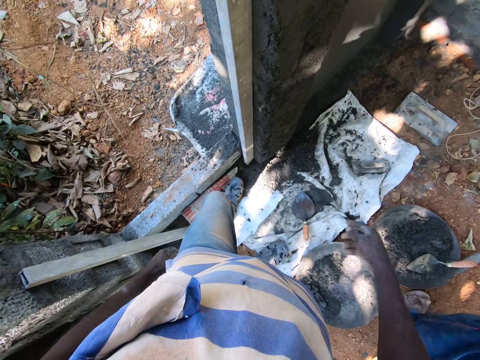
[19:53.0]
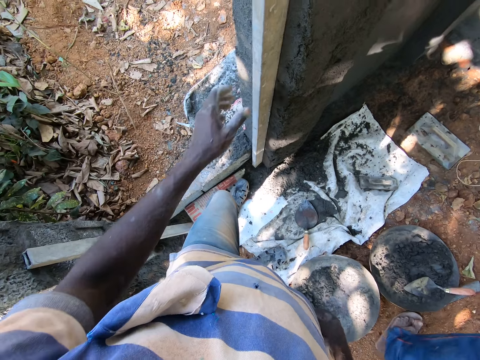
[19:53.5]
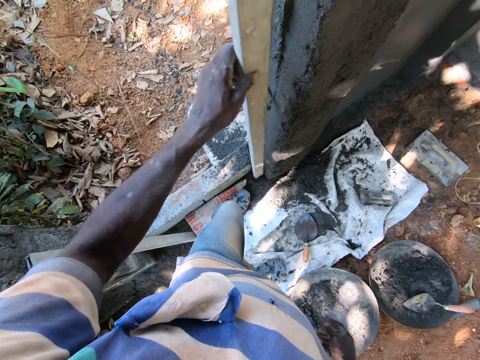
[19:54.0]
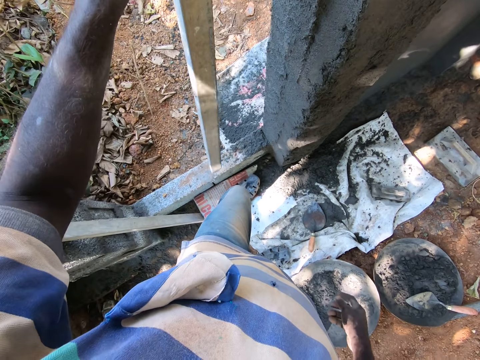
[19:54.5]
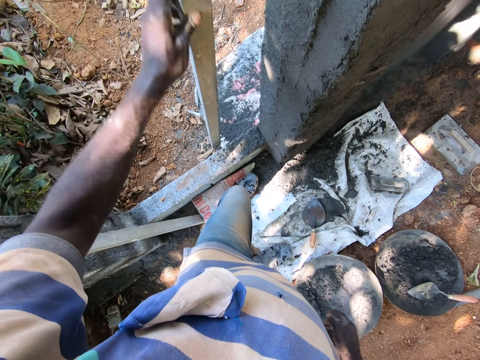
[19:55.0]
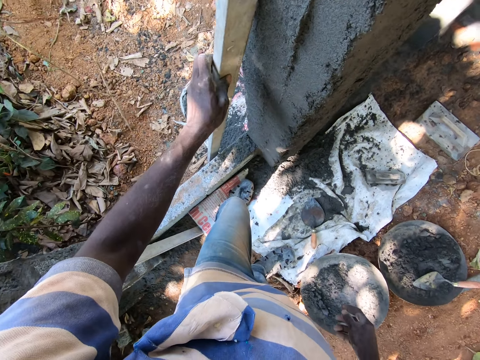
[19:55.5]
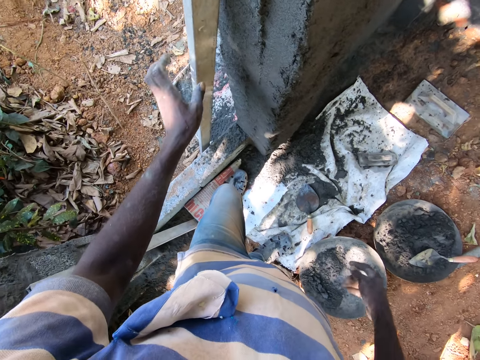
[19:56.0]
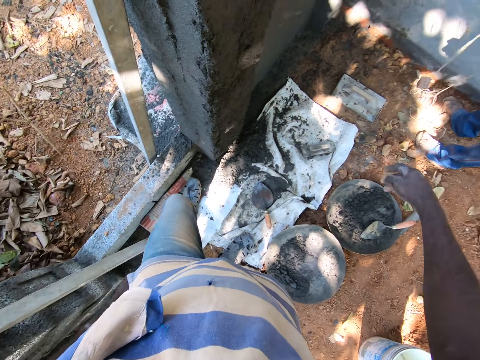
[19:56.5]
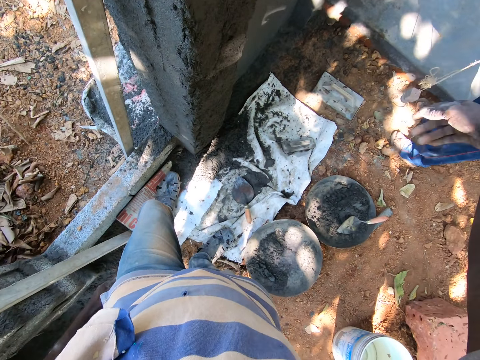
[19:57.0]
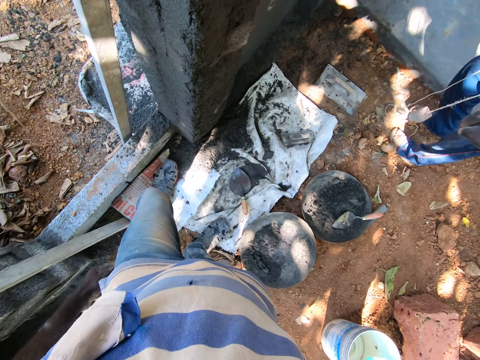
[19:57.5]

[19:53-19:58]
The camera wearer picks the level from the wall with his left hand. He places the level on the wall with his left hand. He stretches the right hand.

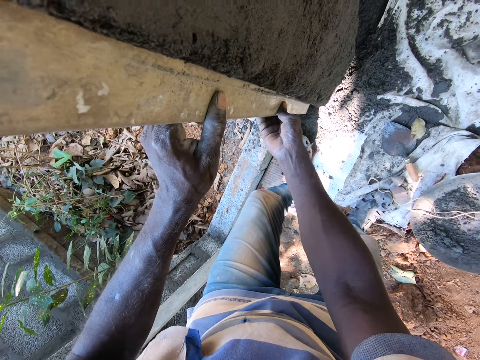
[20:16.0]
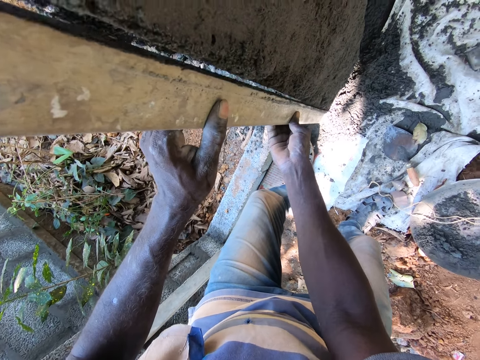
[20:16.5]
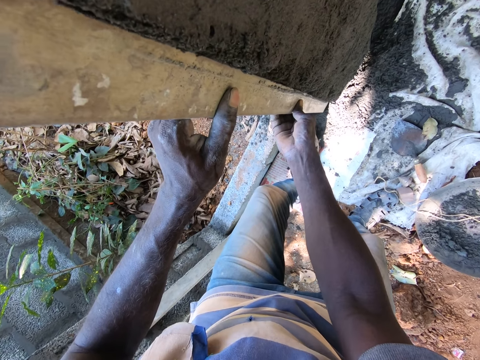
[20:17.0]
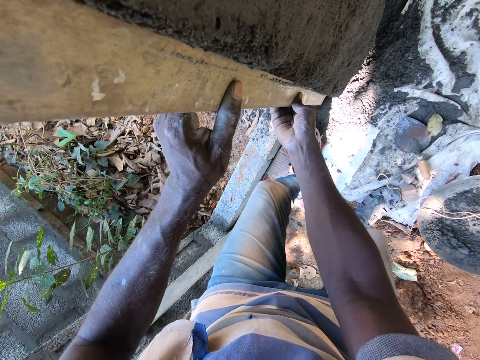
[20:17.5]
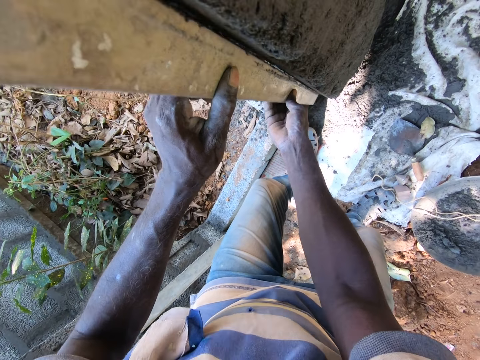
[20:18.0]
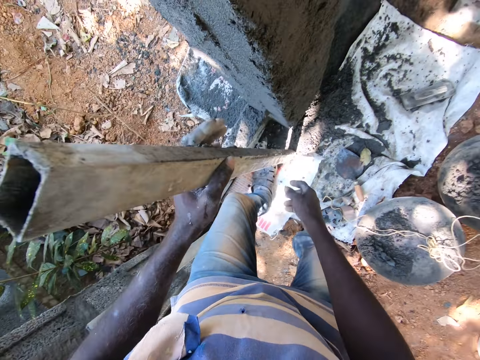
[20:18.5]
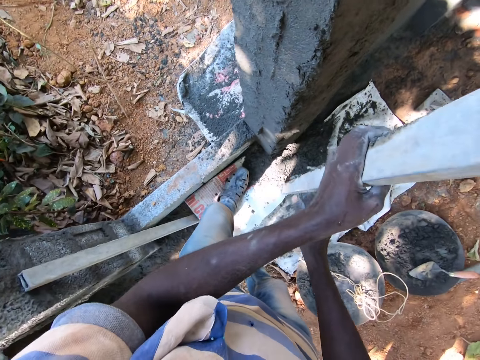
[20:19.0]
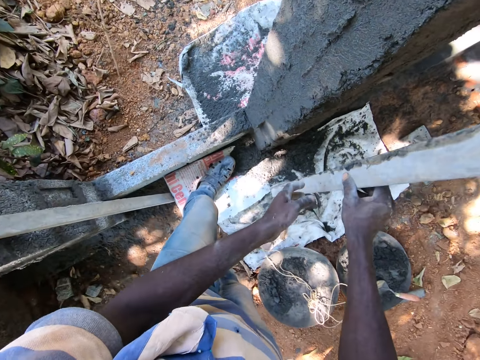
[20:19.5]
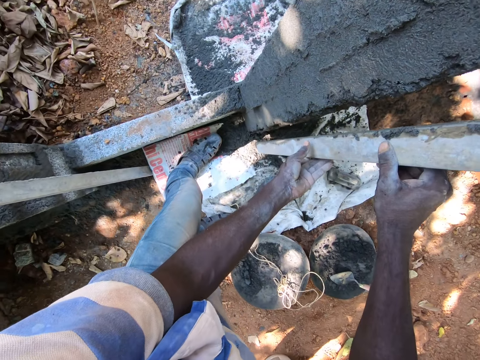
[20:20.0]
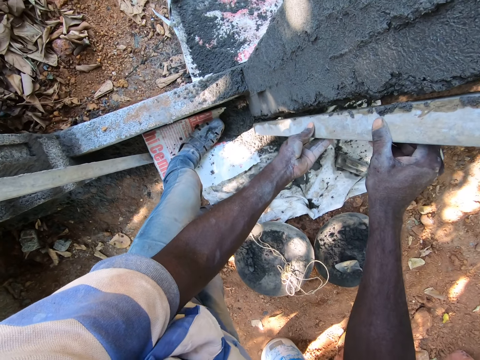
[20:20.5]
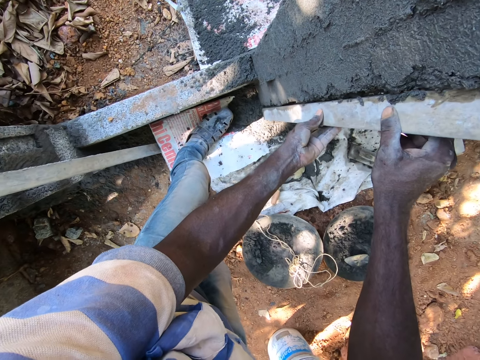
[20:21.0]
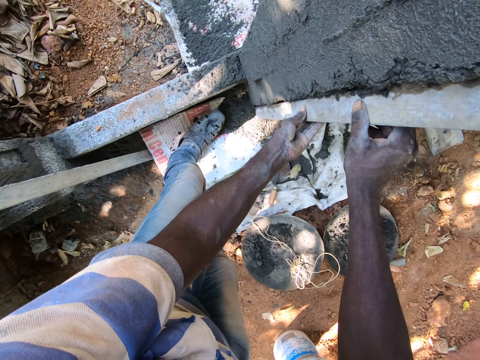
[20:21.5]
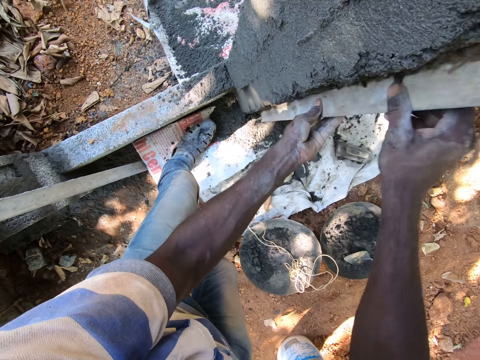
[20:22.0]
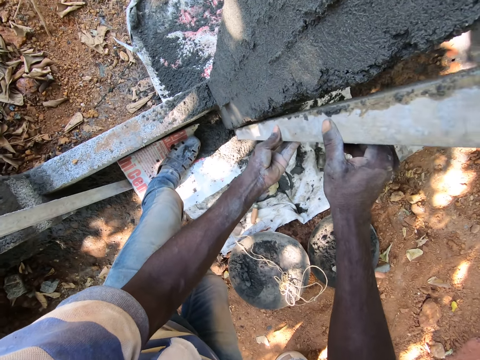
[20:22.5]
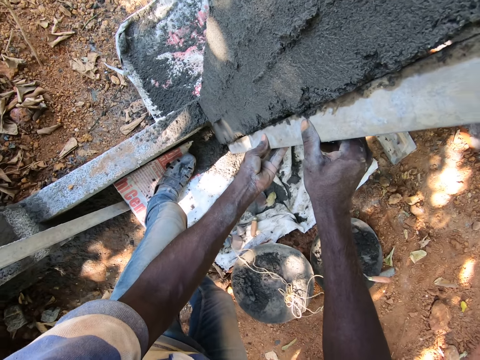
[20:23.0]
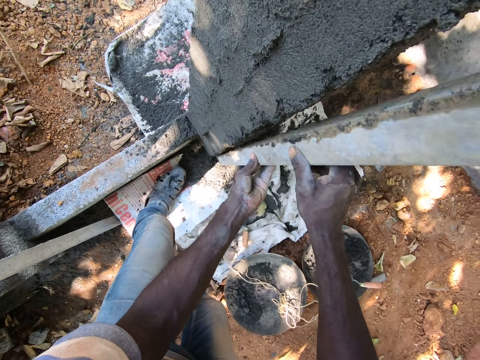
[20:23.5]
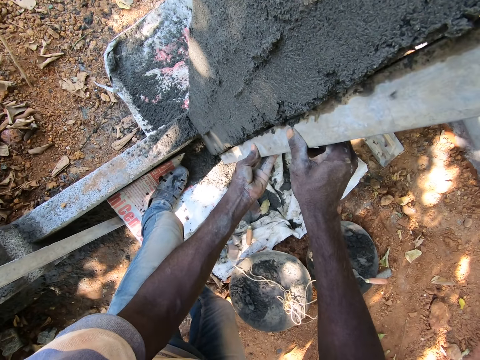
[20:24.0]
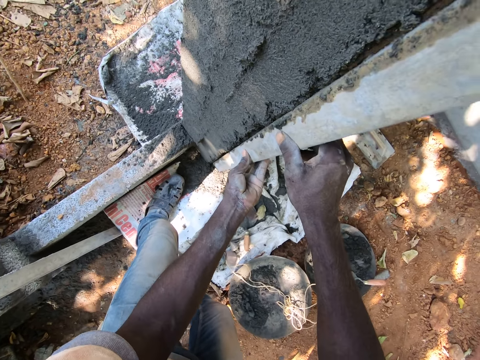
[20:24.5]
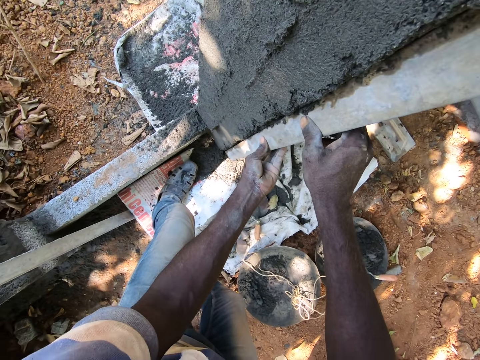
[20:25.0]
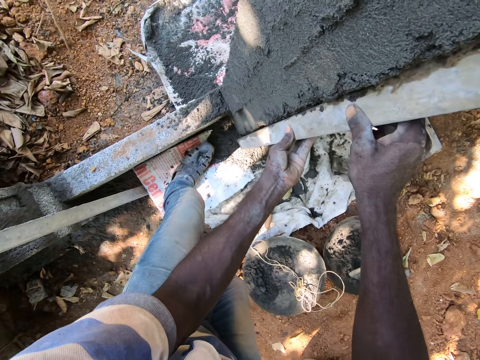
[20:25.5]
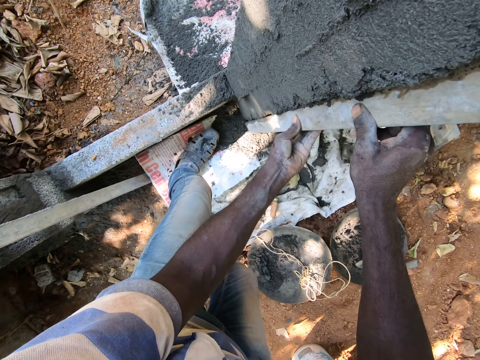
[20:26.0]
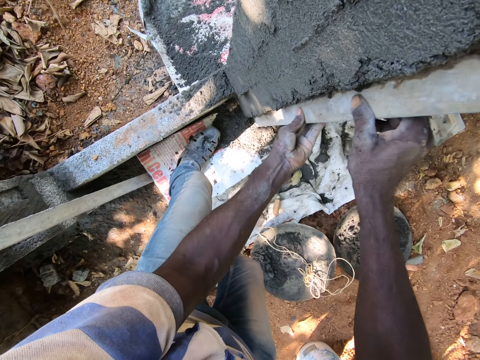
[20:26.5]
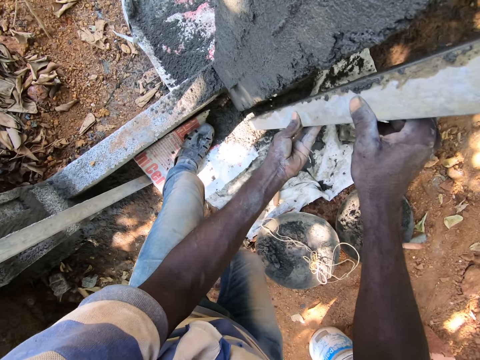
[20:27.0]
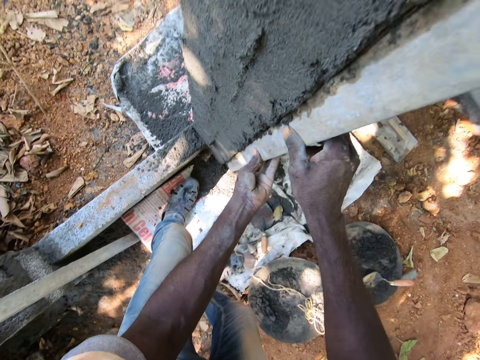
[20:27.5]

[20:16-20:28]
The camera wearer removes the level from the wall with his hands. He changes position of the frame. He places the level on the wall with his hands. He aligns cement on the wall. He moves the level on the wall with his hands.

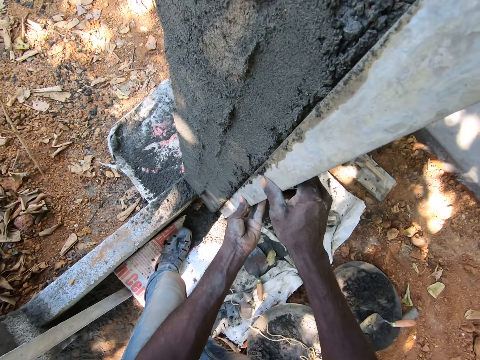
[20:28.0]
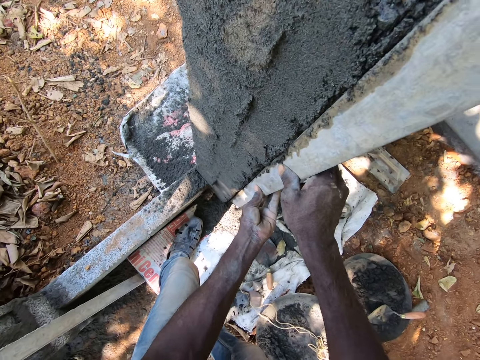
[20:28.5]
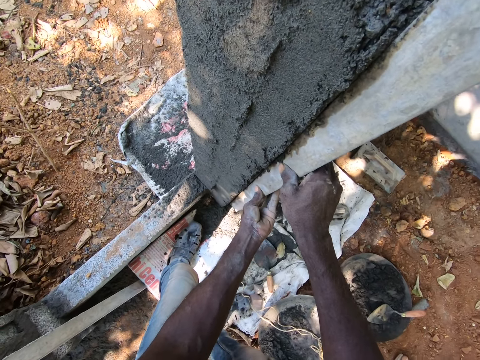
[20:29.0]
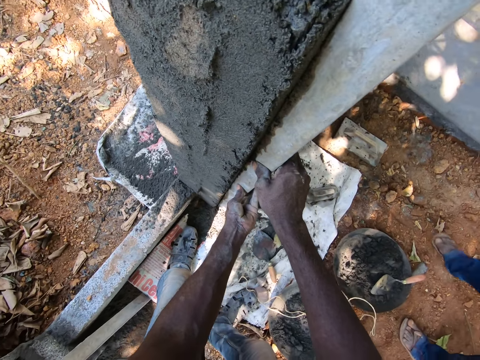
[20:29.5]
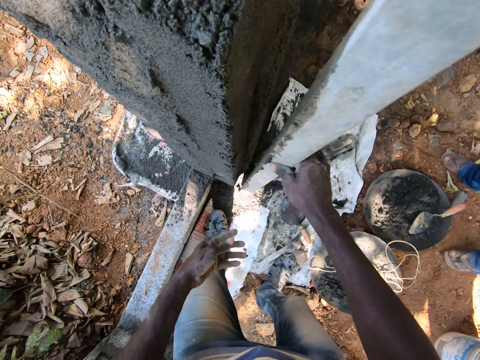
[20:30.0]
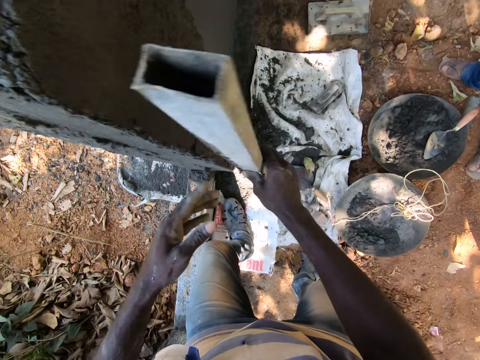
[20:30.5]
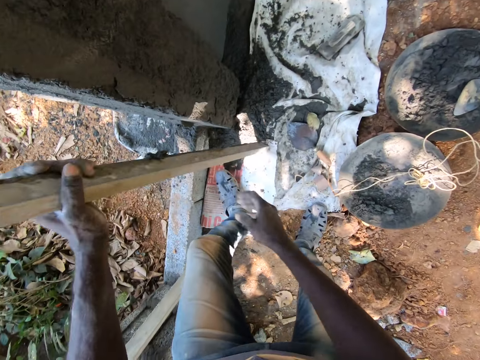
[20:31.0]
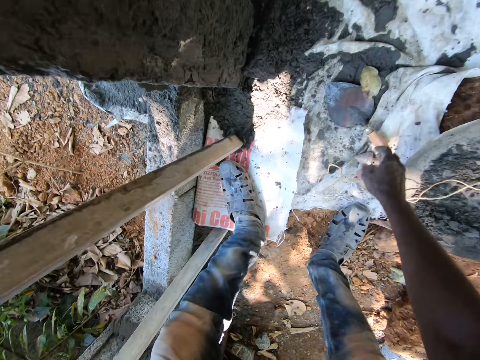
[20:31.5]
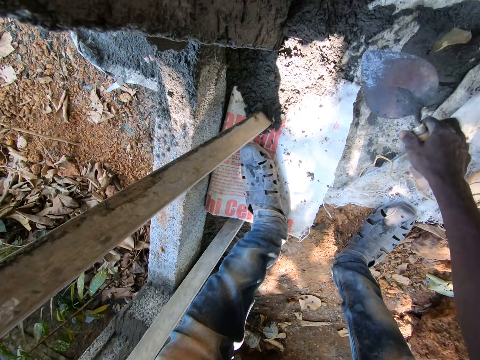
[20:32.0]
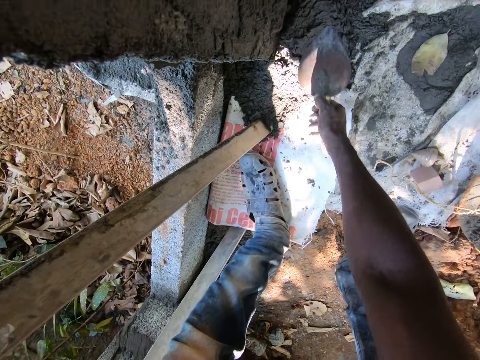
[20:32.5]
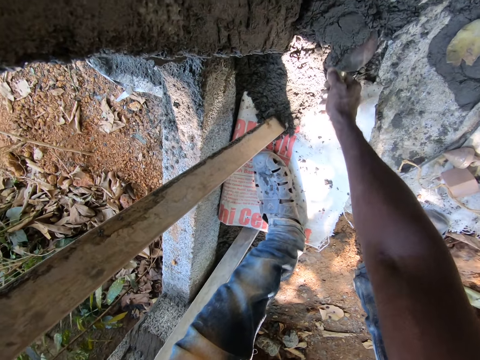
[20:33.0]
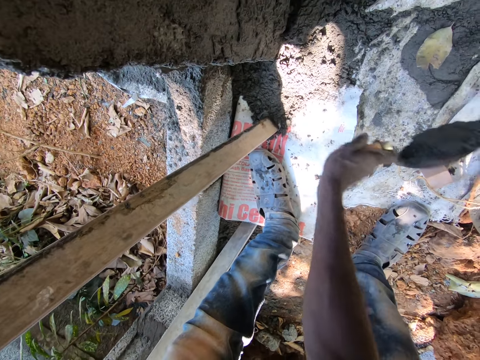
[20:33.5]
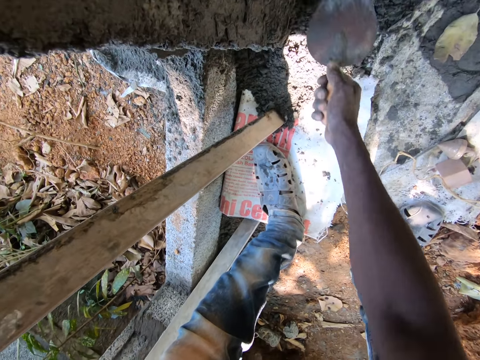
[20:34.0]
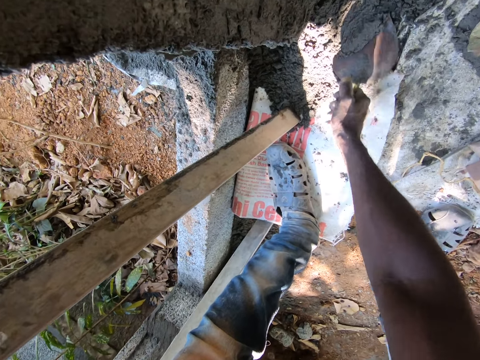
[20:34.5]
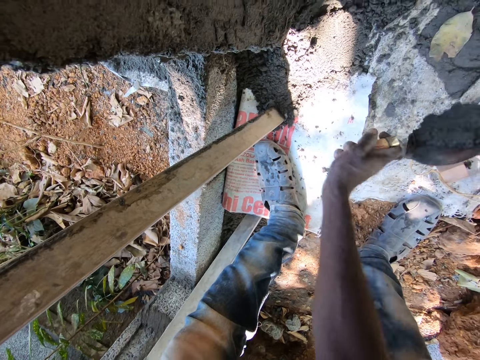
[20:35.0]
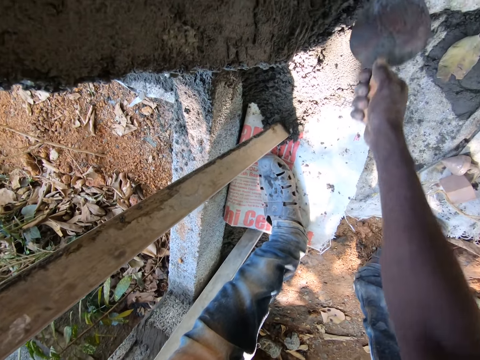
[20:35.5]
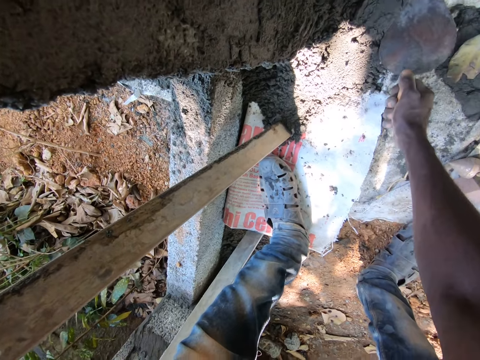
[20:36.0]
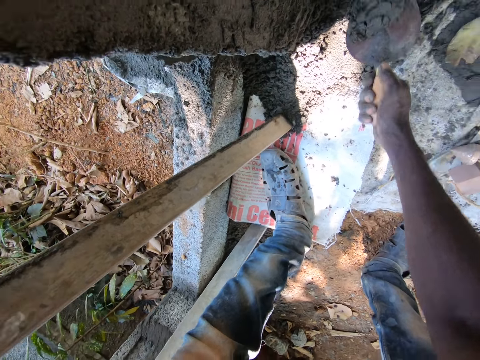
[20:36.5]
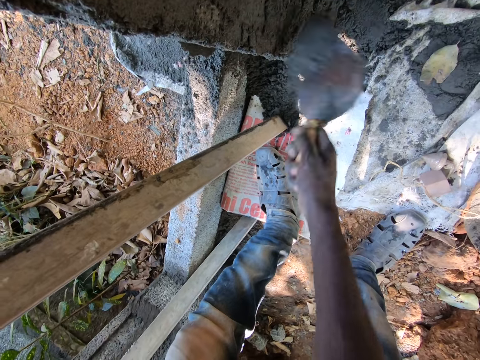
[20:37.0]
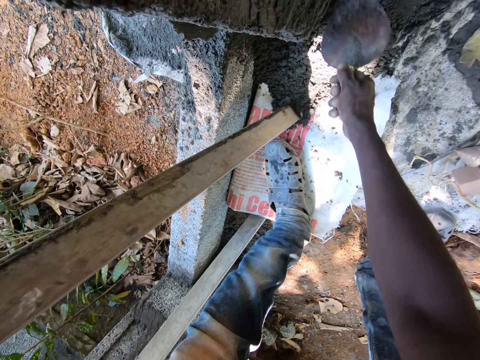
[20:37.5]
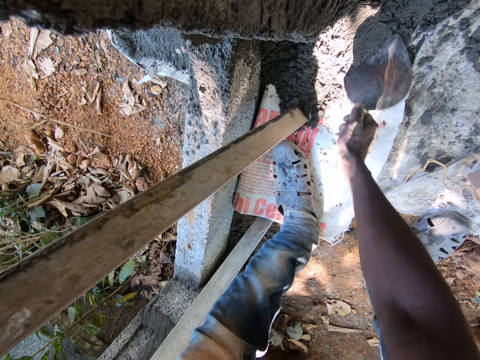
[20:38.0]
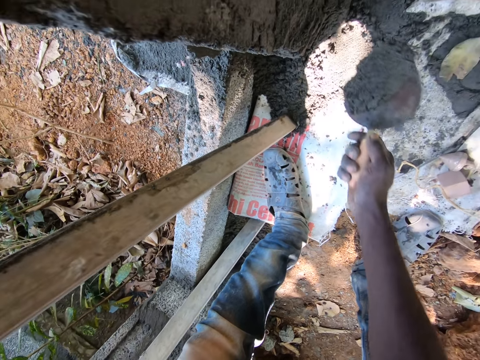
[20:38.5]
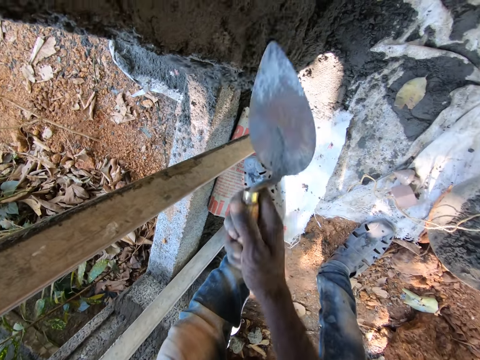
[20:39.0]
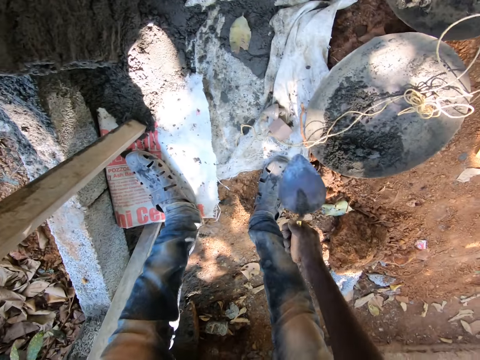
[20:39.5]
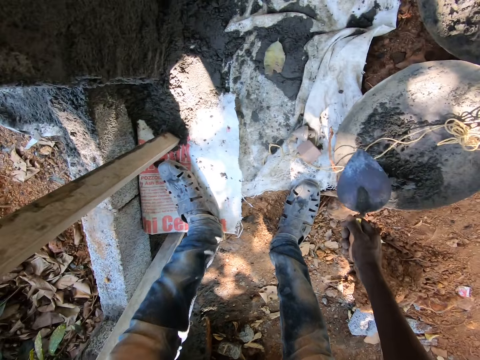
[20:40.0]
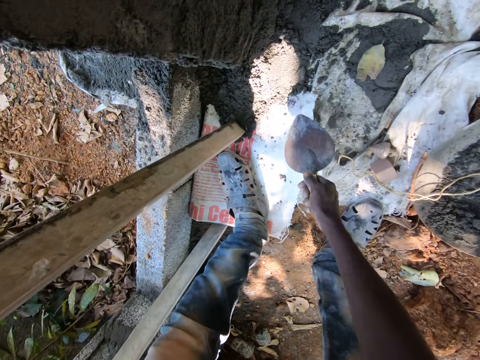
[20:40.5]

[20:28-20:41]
The camera wearer holds the level with his right hand. He passes the level to his left hand with his right hand. He bends towards the floor. He picks the trowel from the ground with his right hand. He takes mortar from the ground with the trowel in his right hand. He plasters the wall with mortar in the trowel in his right hand. He takes mortar from the ground with the trowel in his right hand. He plasters the wall with mortar in the trowel in his right hand. He takes mortar from the ground with the trowel in his right hand. He plasters the wall with mortar in the trowel in his right hand. He takes mortar from the ground with the trowel in his right hand. He plasters the wall with mortar in the trowel in his right hand. He holds the trowel on the right hand.
